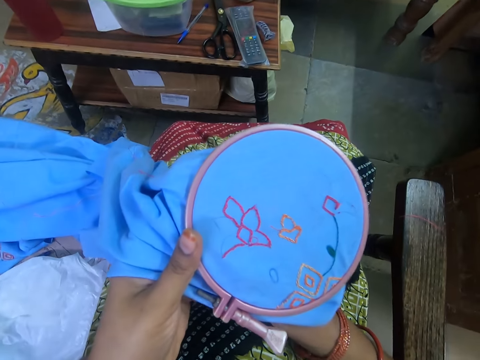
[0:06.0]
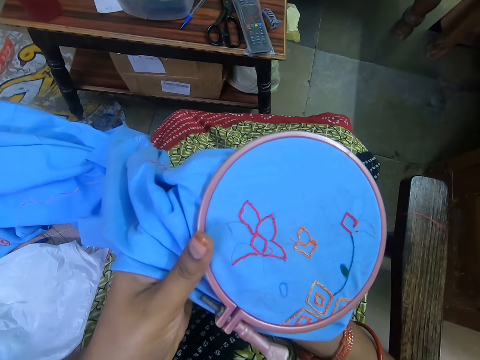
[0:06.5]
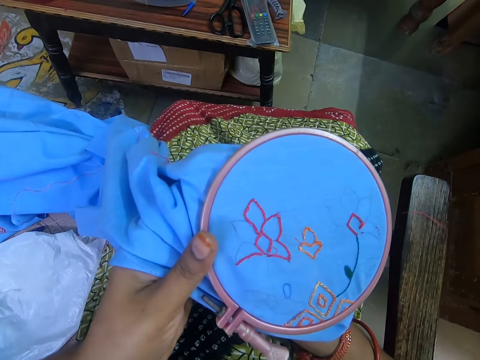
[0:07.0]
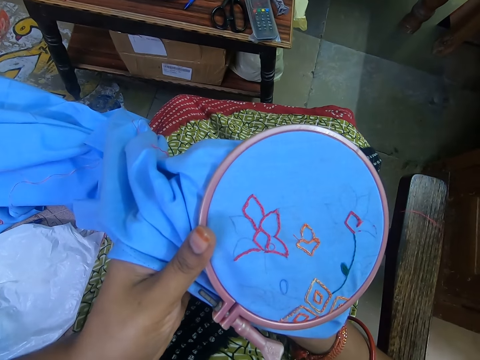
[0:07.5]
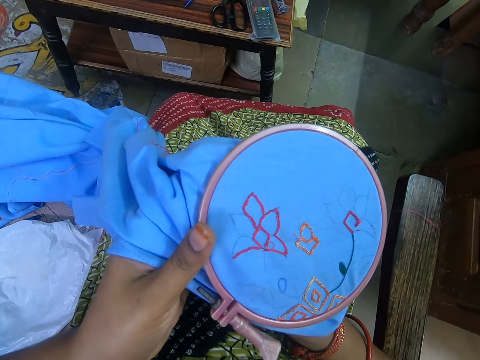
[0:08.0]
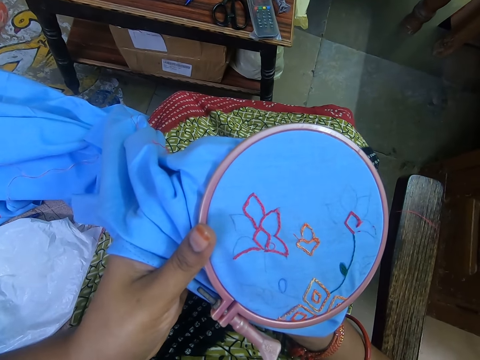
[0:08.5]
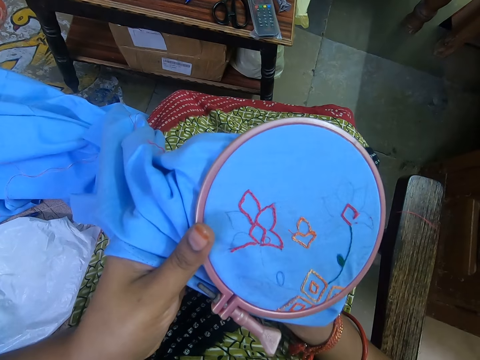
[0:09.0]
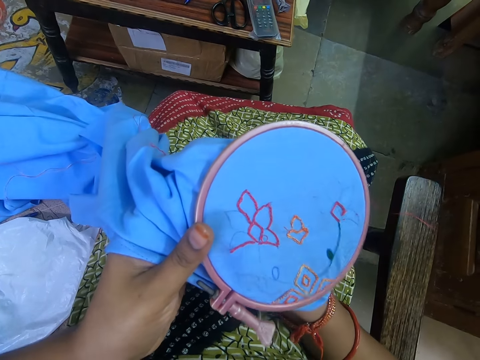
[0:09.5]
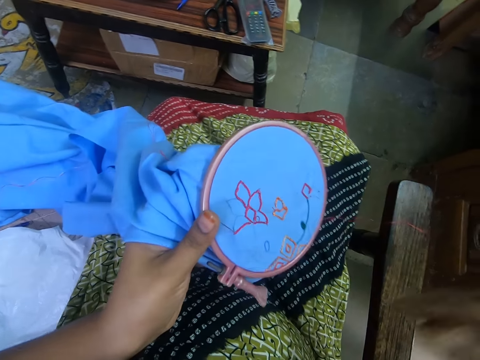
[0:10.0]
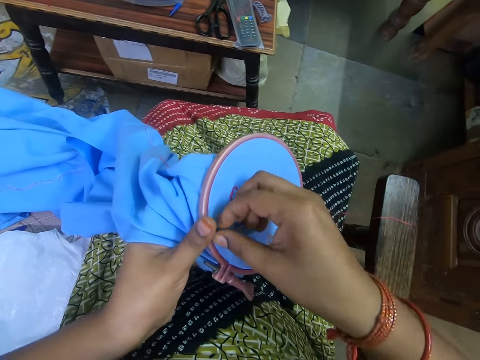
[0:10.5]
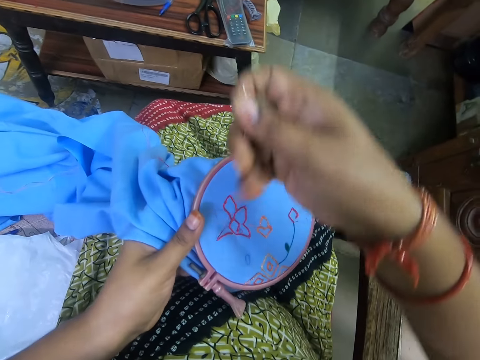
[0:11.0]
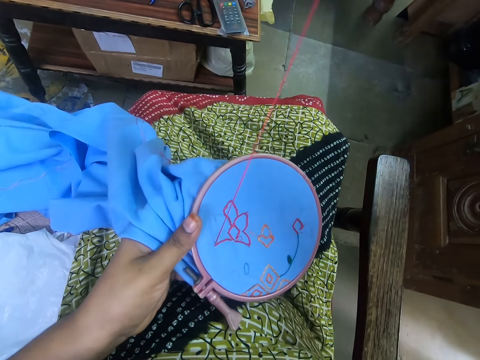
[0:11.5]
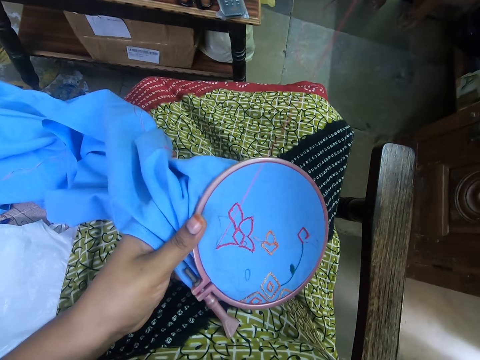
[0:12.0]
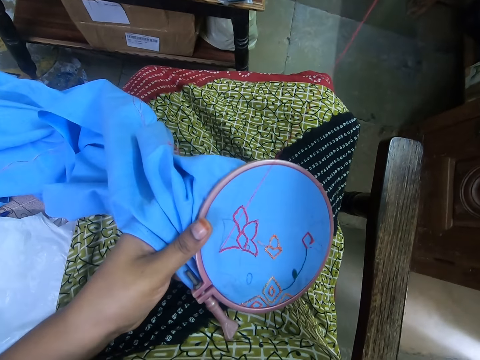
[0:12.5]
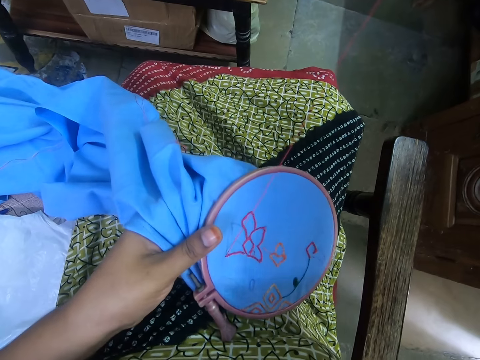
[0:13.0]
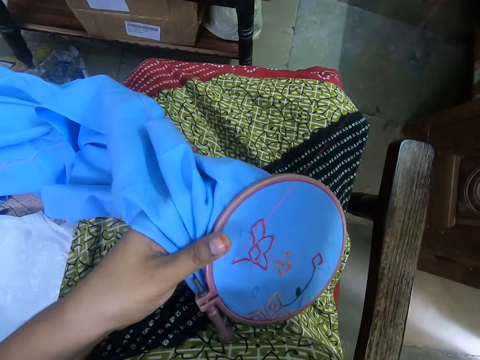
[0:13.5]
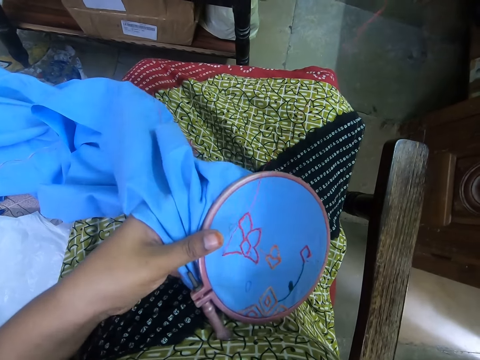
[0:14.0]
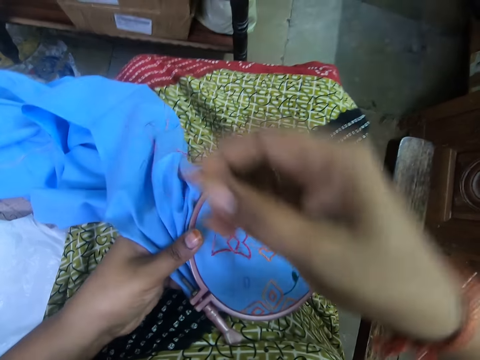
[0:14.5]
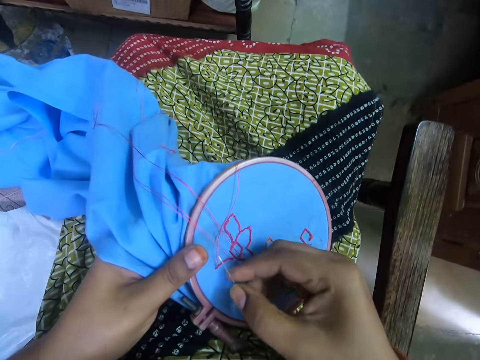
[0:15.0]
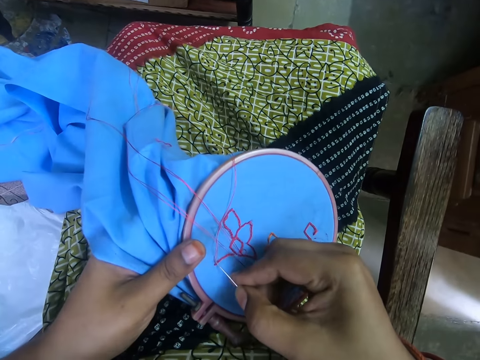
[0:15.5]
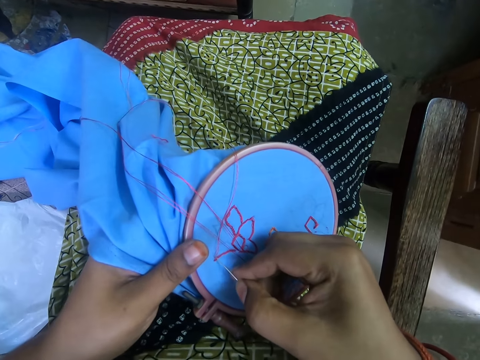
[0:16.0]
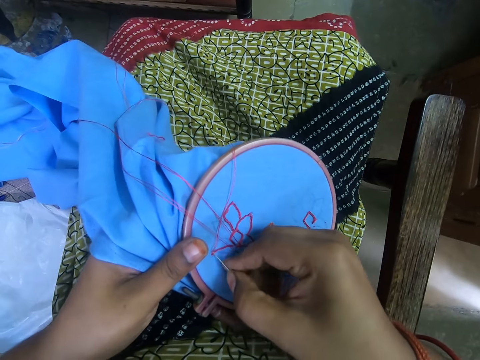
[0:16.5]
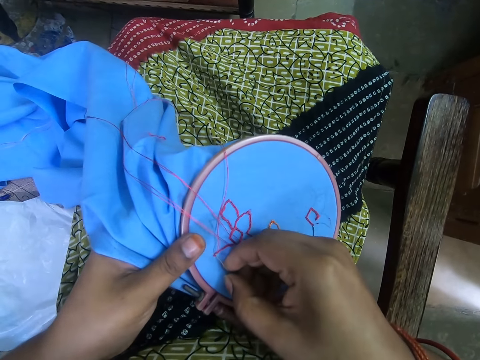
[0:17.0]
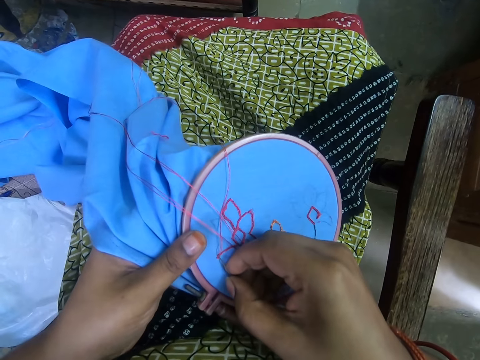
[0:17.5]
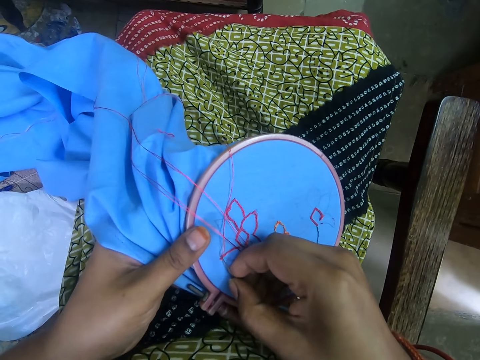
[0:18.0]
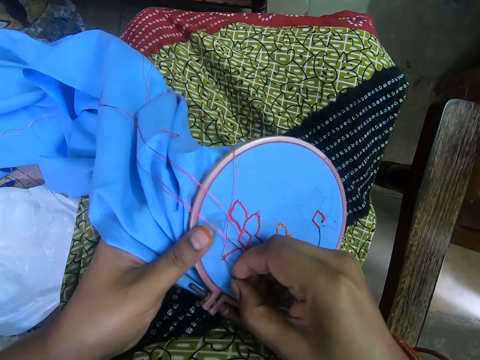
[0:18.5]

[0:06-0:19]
The camera wearer sews a cloth pattern with a needle.

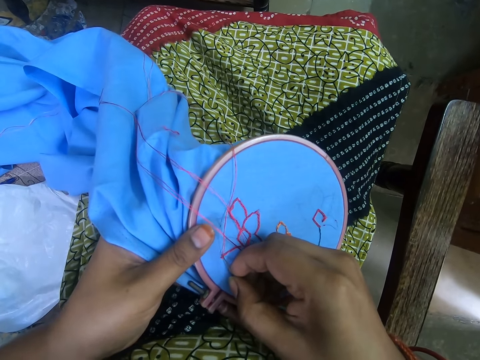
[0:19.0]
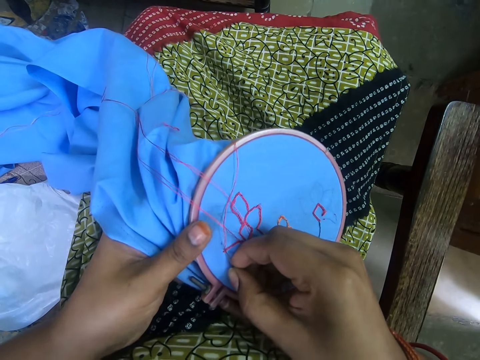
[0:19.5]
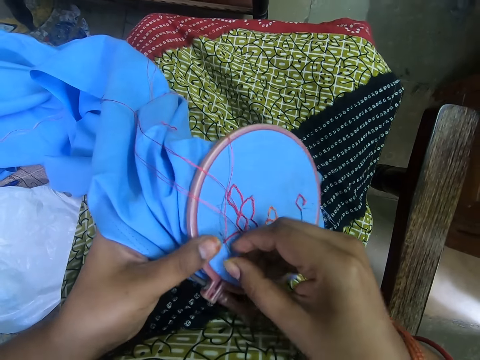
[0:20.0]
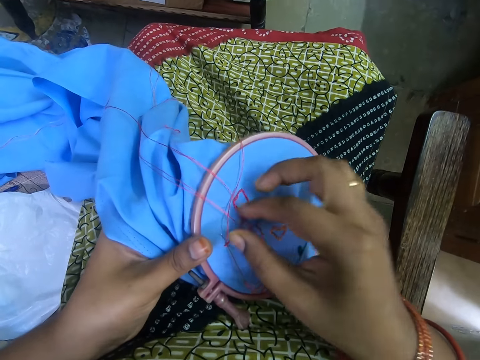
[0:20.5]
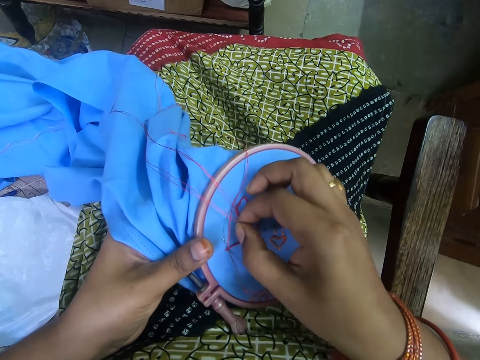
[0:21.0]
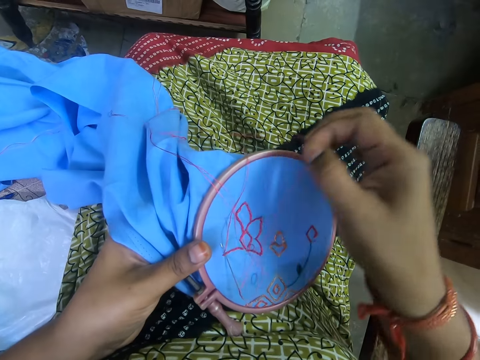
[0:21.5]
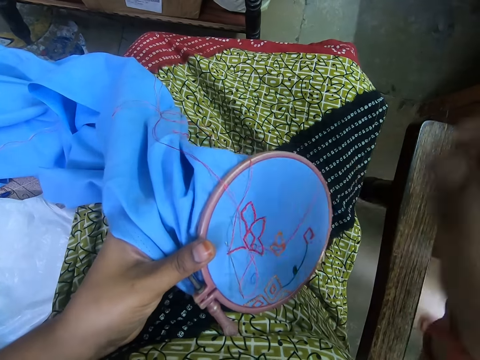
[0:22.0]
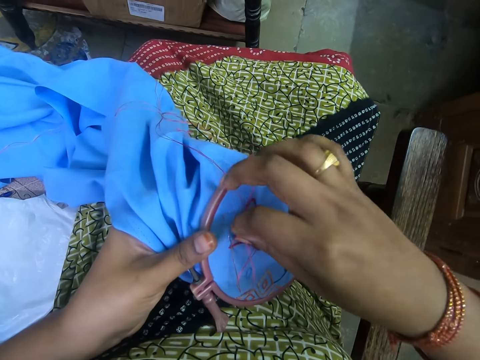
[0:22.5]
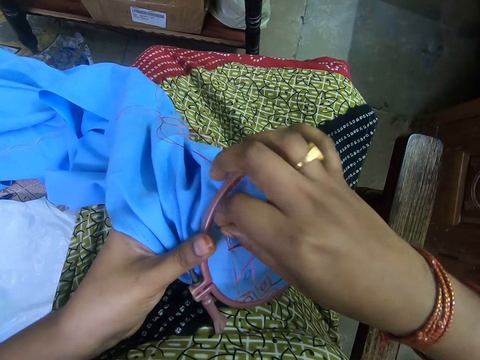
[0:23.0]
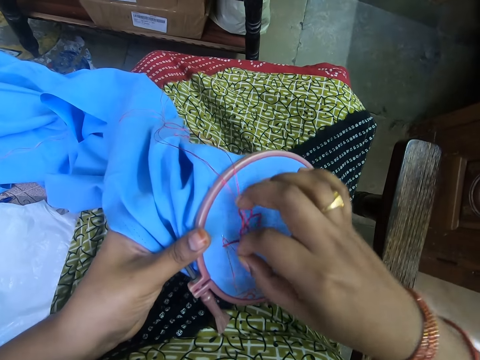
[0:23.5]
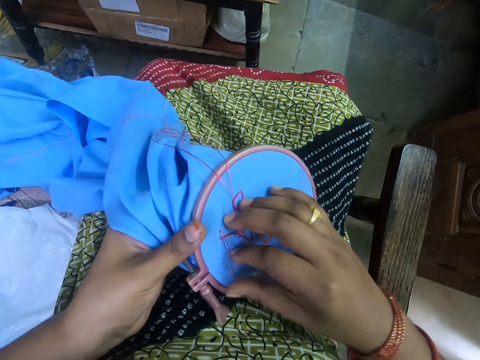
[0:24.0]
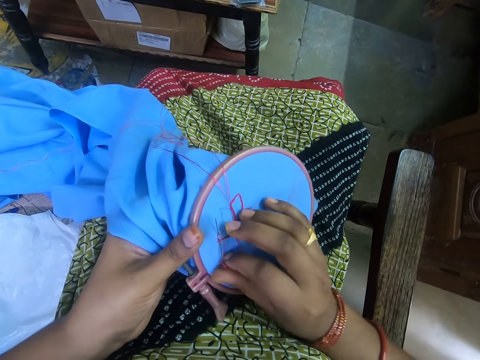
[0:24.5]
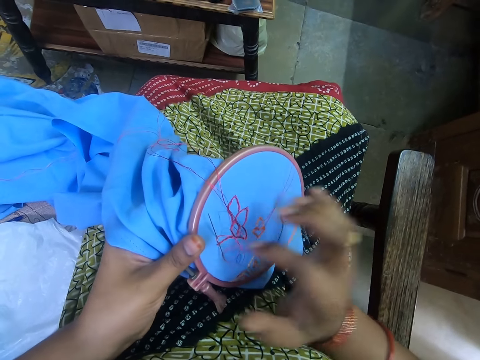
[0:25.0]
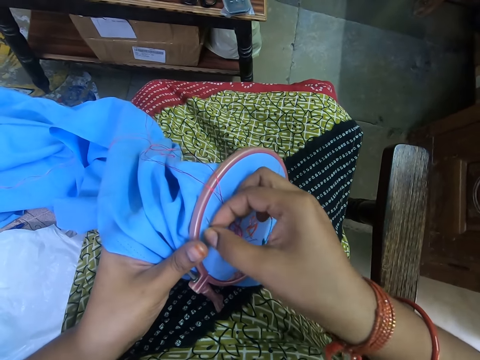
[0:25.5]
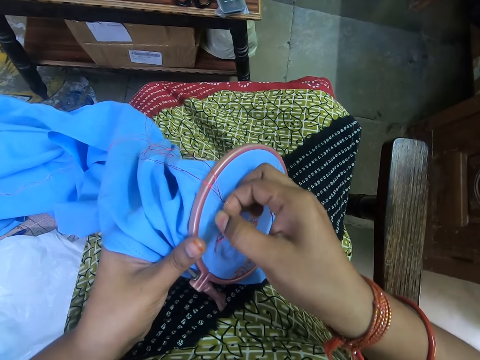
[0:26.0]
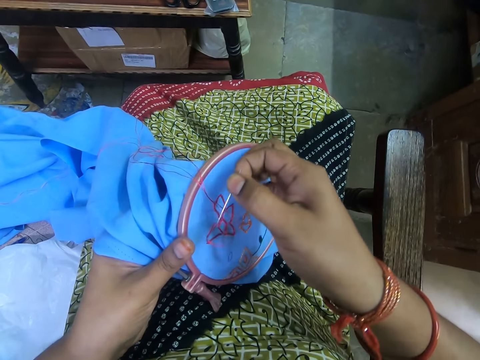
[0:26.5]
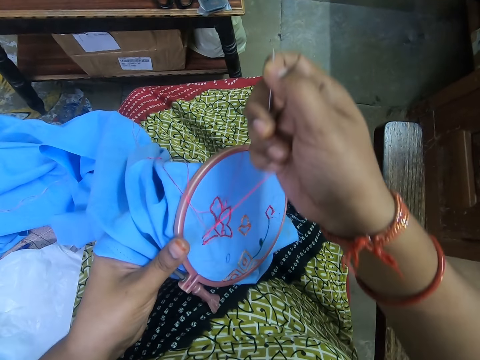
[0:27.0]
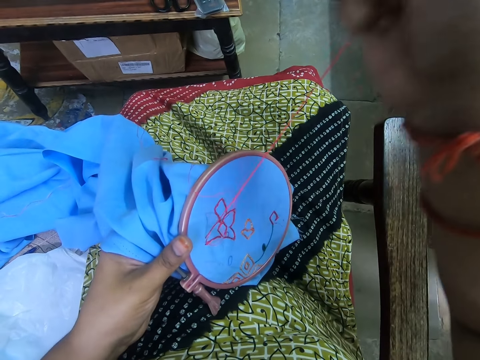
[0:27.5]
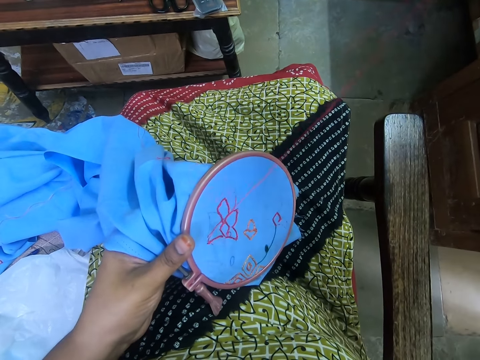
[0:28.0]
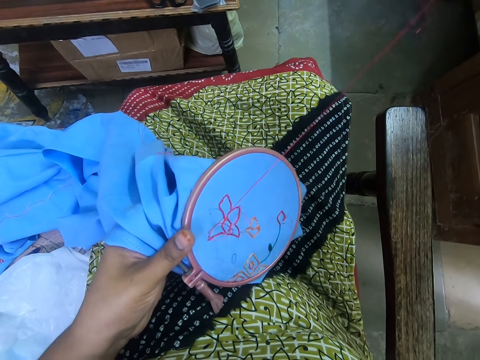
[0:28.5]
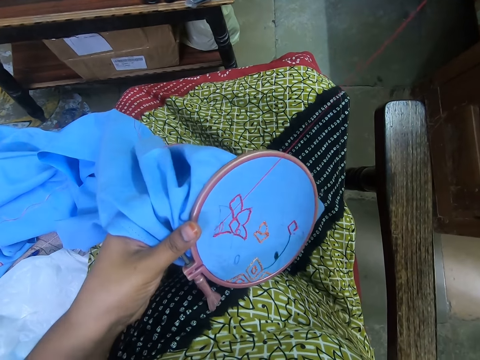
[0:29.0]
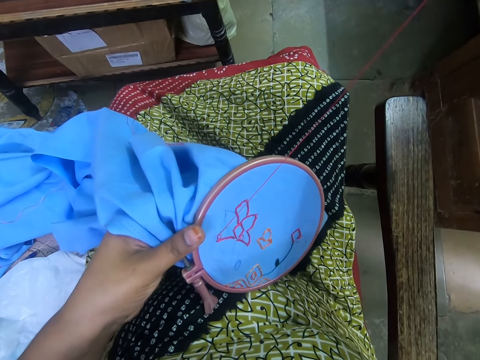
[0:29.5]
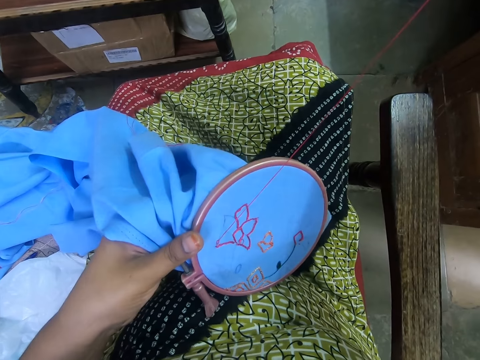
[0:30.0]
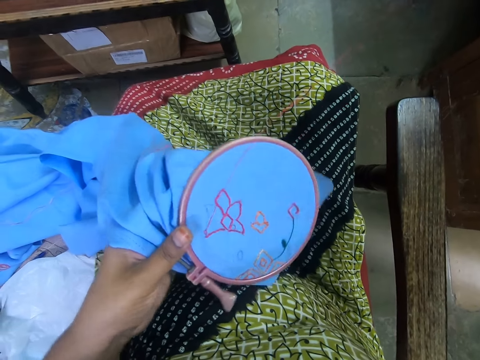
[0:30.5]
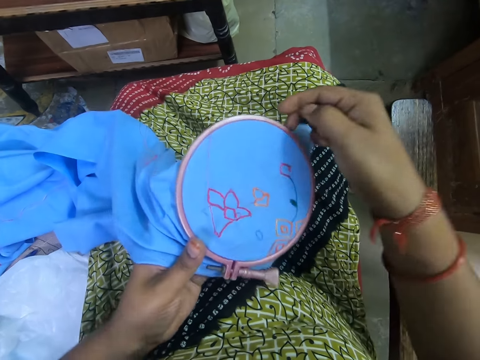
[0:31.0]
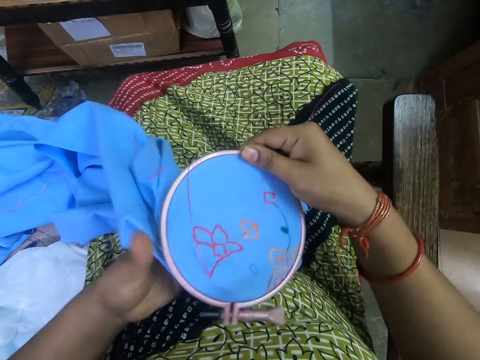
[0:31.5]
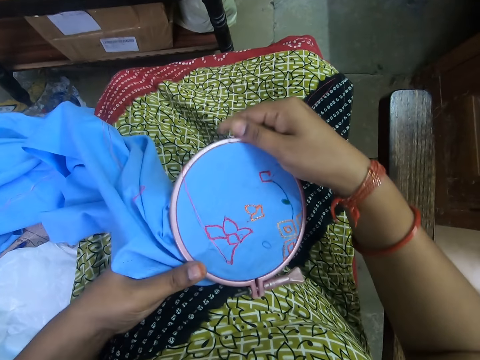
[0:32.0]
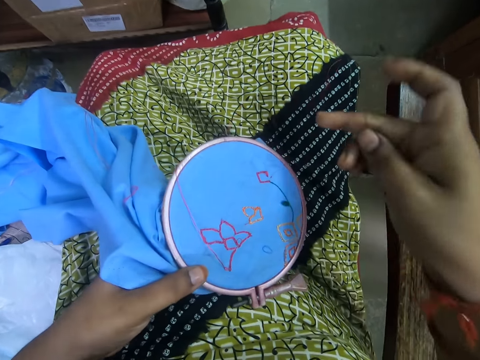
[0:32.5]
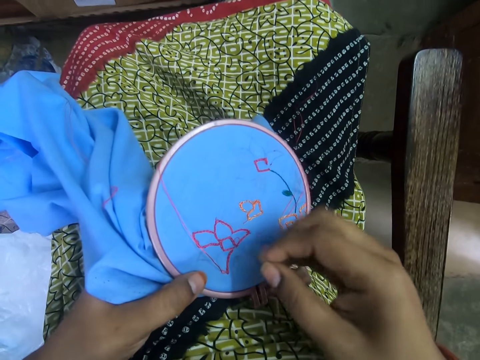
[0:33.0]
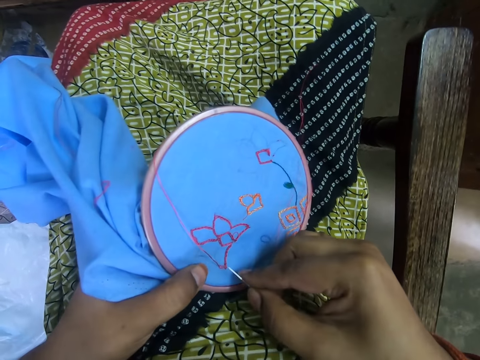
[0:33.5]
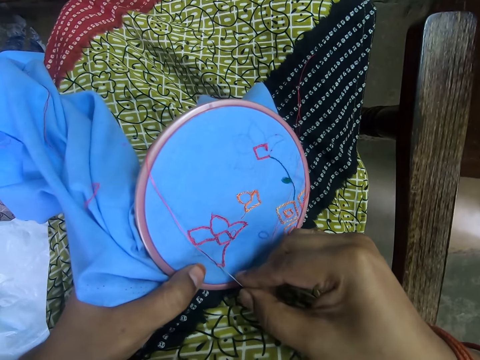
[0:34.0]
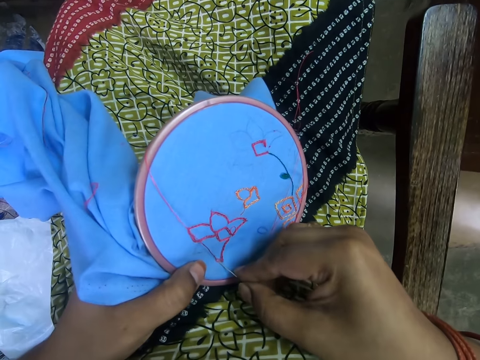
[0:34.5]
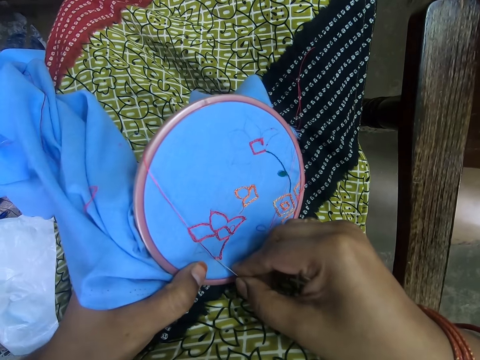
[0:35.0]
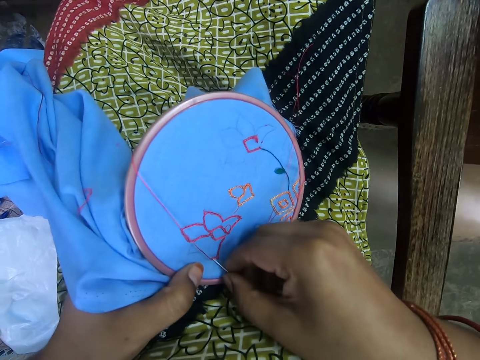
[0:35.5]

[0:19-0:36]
The camera wearer removes the thread from the cloth. They pick the thread from the cloth. They rotate the thread on the needle. They sew the cloth and hold the embroidery hoop in the hand. They hold the embroidery hoop with both hands. They rotate the embroidery hoop. They hold the embroidery hoop in the hand. They sew the cloth.
